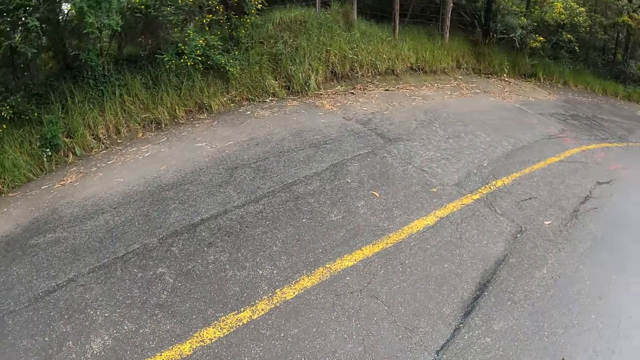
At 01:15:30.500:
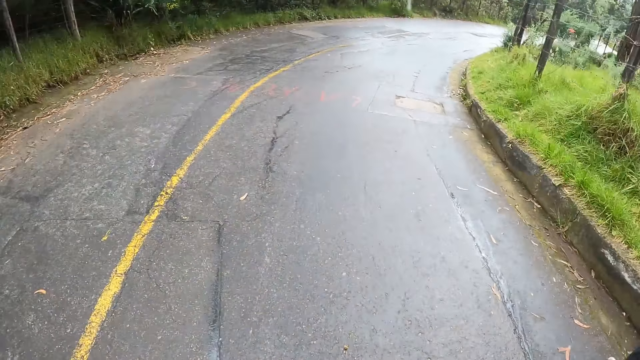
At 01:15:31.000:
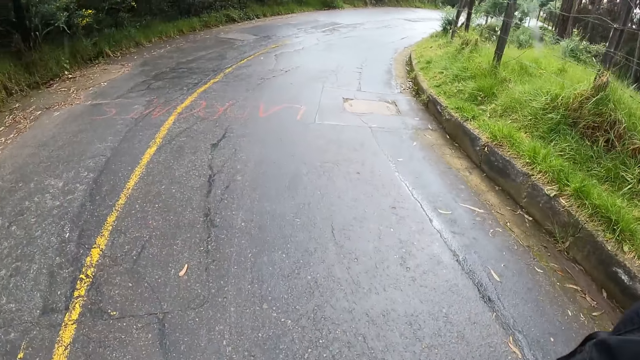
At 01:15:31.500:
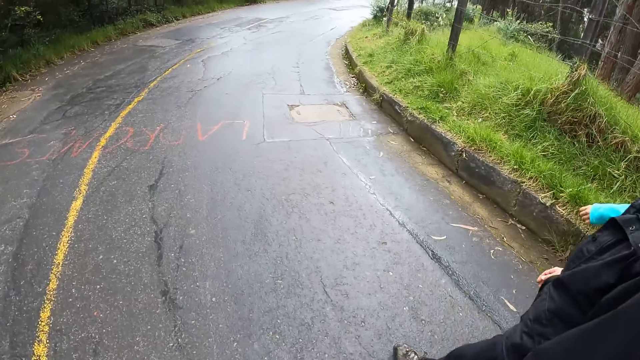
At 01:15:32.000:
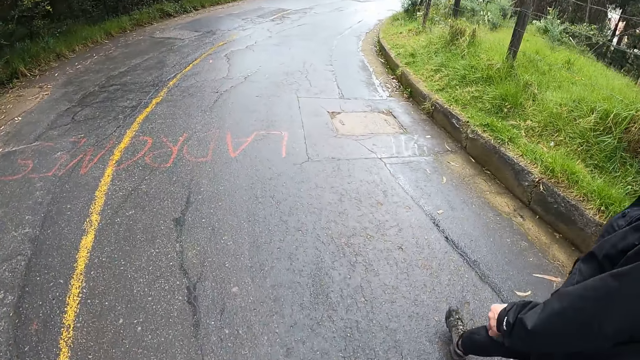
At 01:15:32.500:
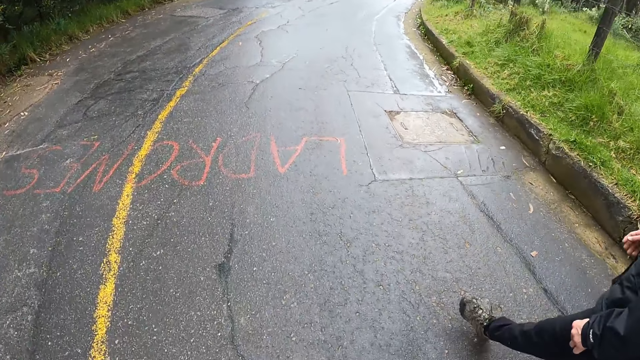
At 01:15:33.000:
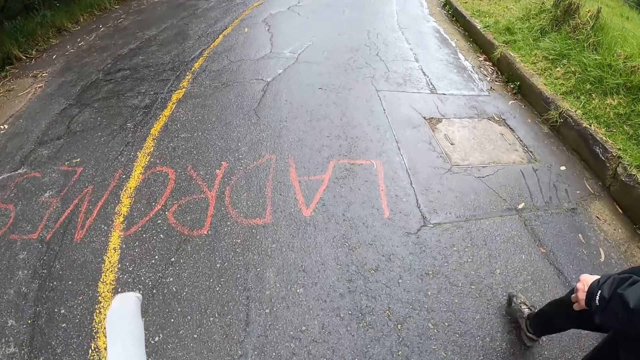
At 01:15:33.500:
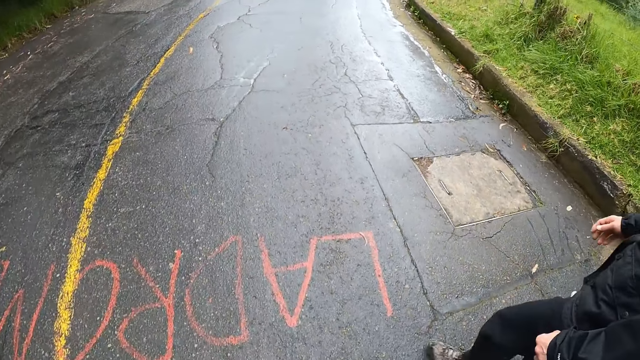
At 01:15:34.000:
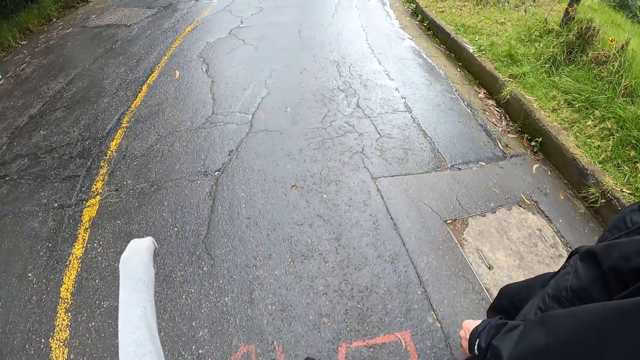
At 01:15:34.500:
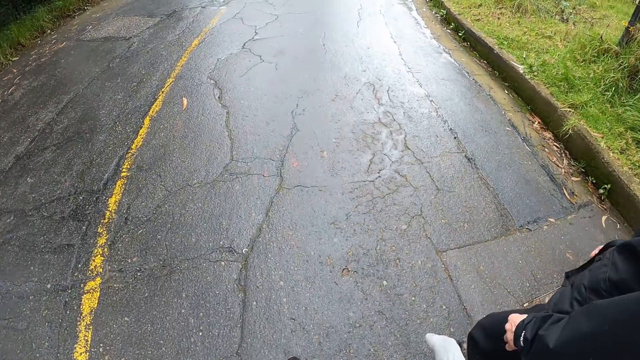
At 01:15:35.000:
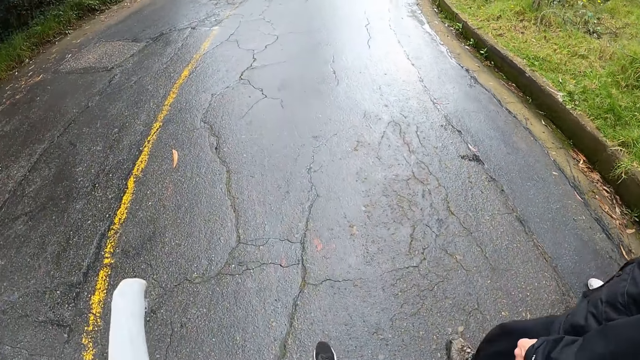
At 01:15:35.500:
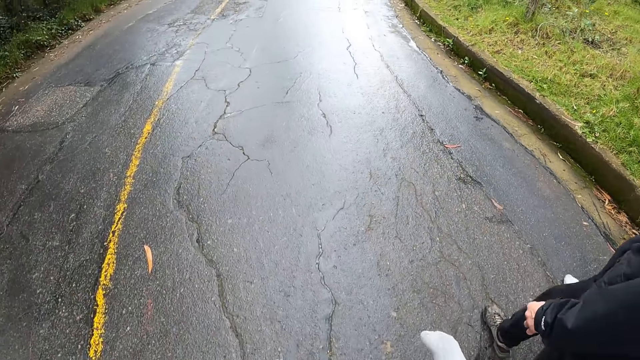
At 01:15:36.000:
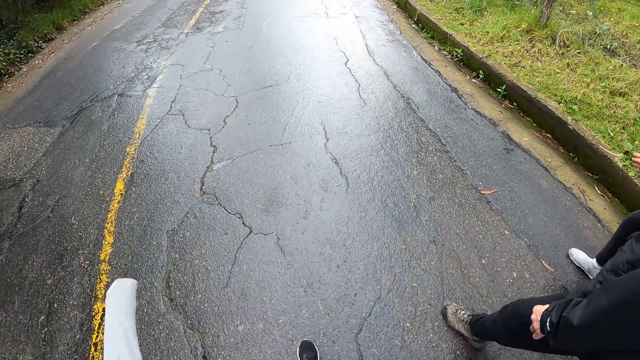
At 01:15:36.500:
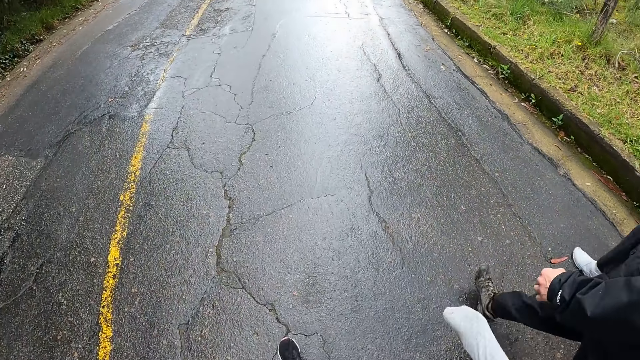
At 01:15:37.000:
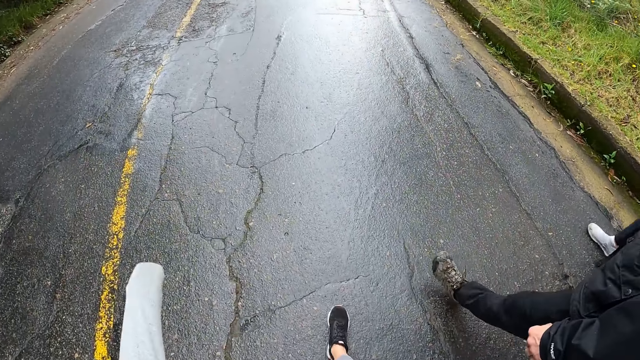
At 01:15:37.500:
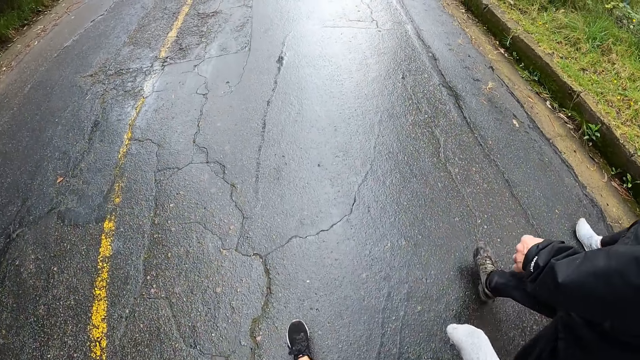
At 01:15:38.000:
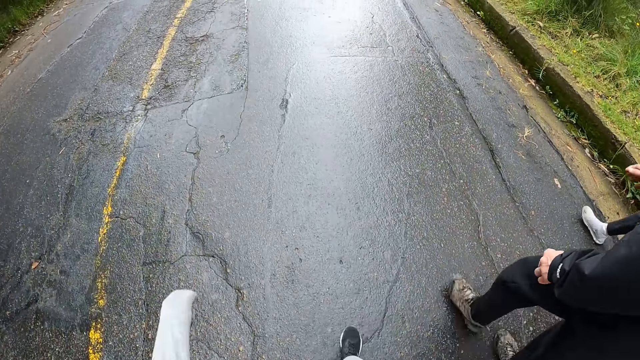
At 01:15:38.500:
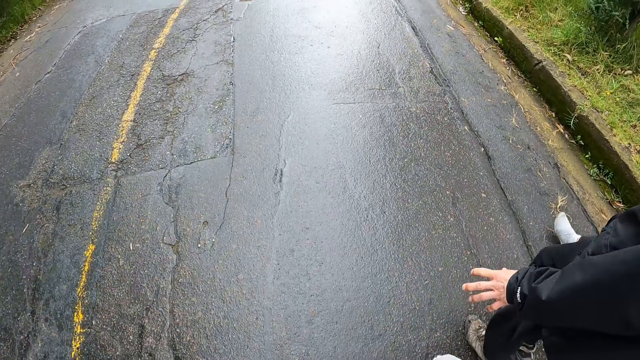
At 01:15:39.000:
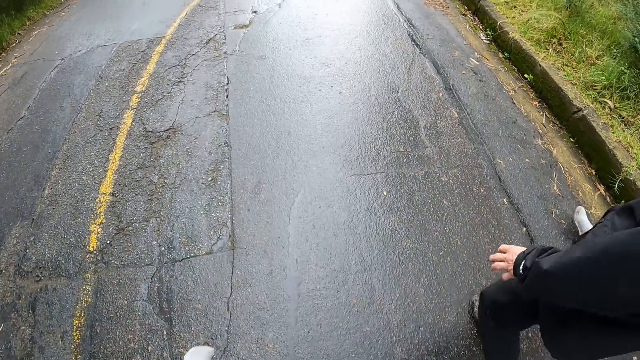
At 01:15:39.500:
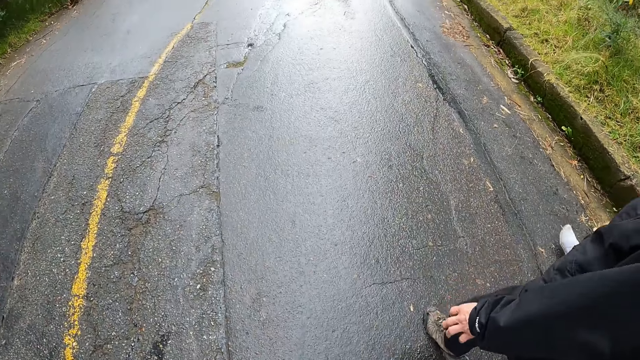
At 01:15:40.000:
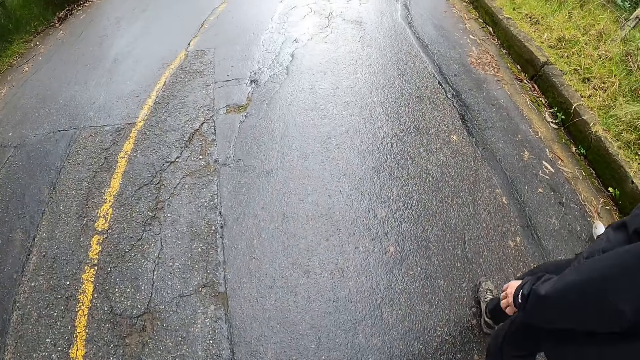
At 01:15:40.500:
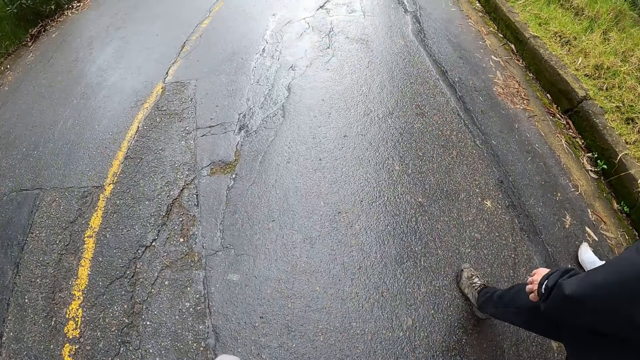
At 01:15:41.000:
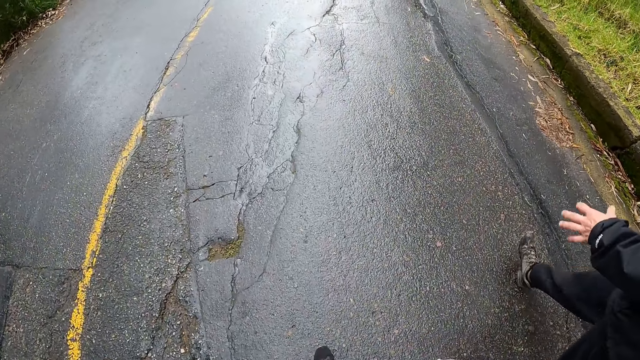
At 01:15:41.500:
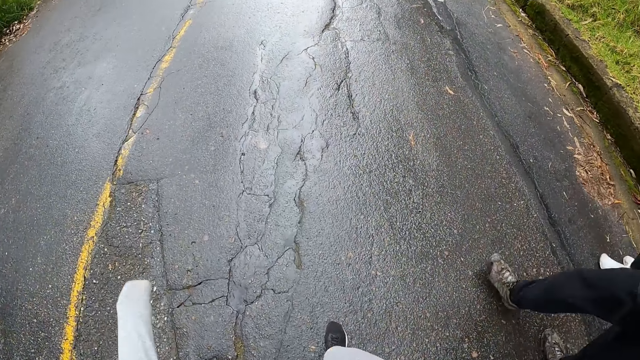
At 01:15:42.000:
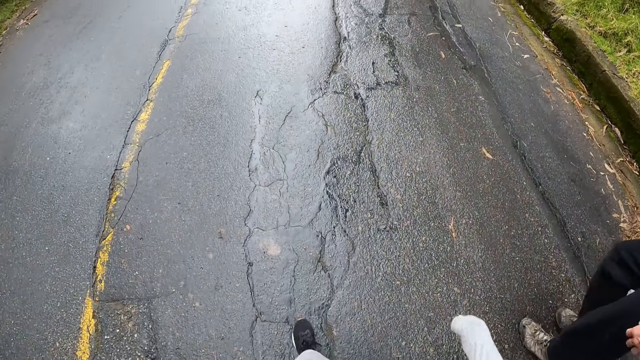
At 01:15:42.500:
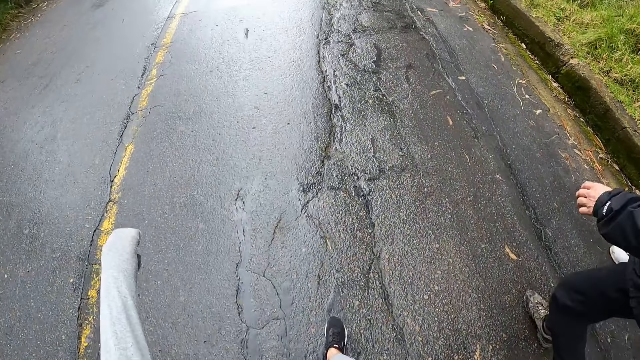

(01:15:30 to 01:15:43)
The camera wearer stares around on the road. They walk on the road with a person and a lady. The person talks to the lady and the camera wearer with hand signs.

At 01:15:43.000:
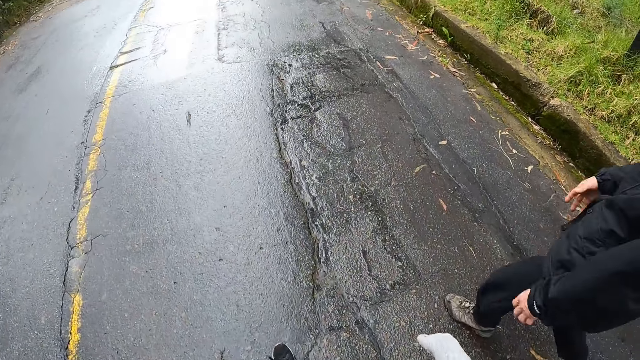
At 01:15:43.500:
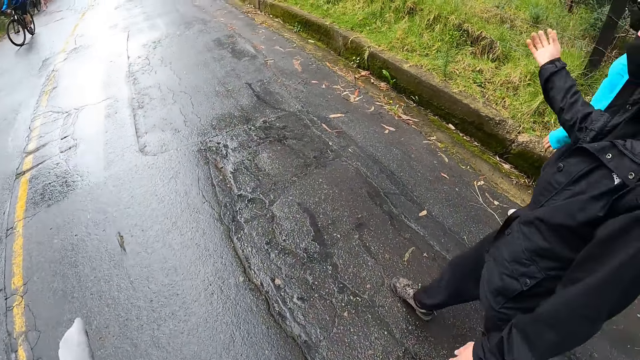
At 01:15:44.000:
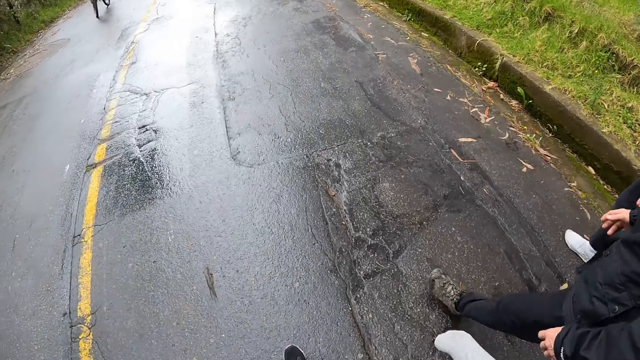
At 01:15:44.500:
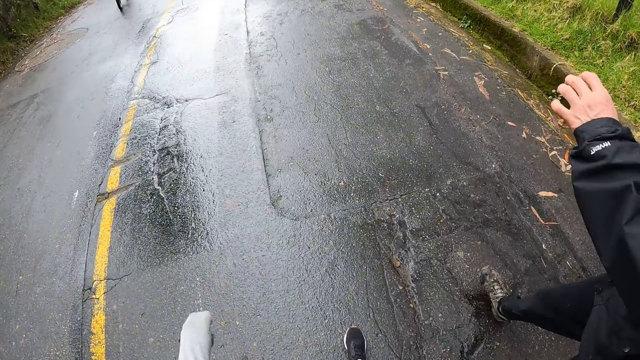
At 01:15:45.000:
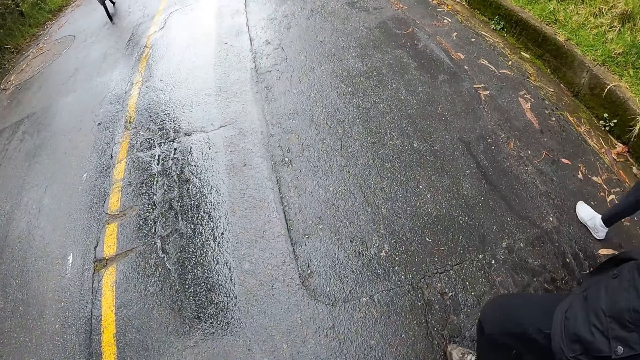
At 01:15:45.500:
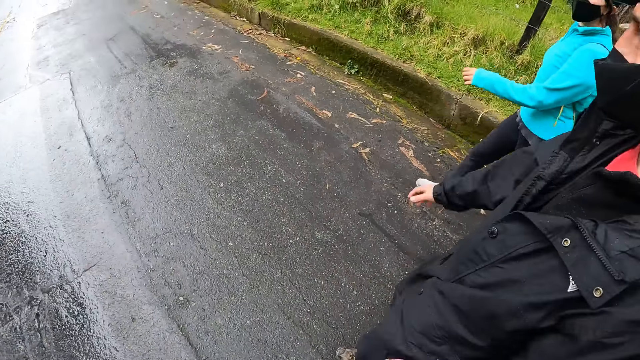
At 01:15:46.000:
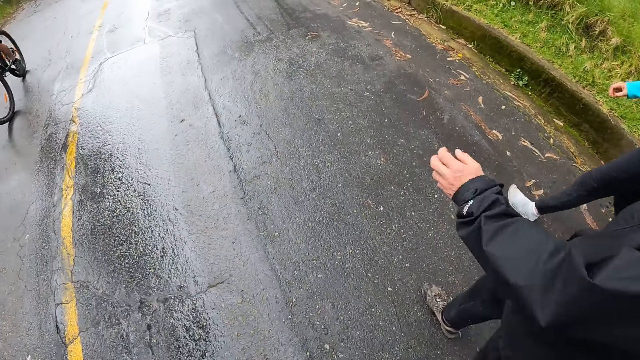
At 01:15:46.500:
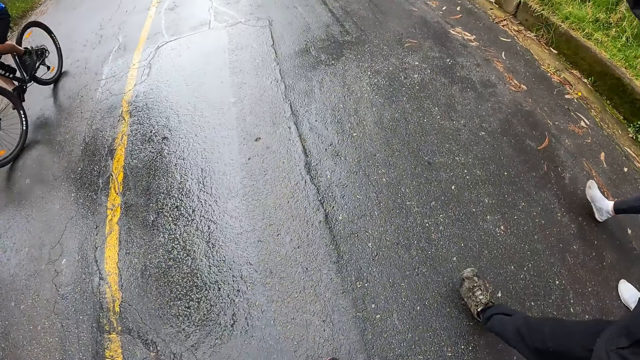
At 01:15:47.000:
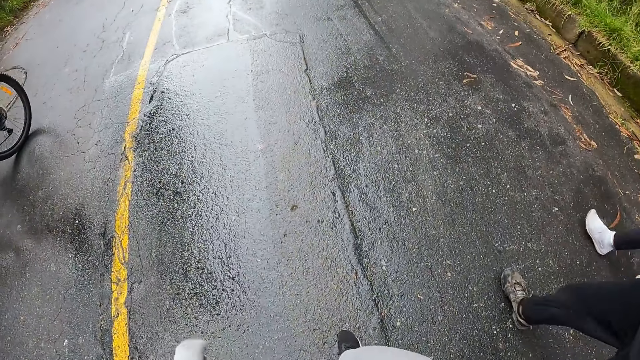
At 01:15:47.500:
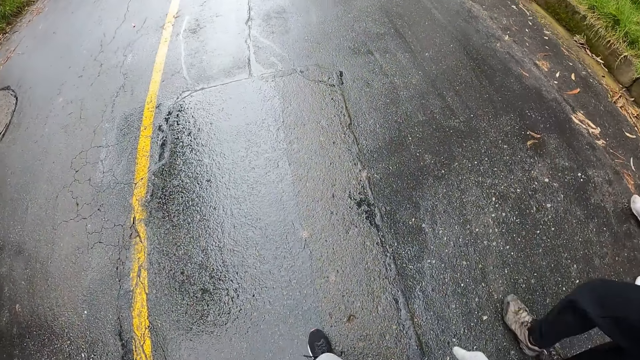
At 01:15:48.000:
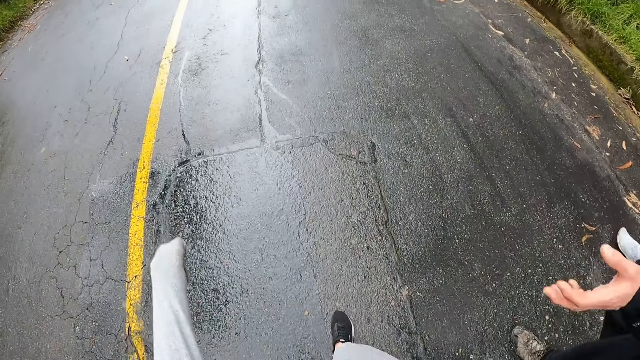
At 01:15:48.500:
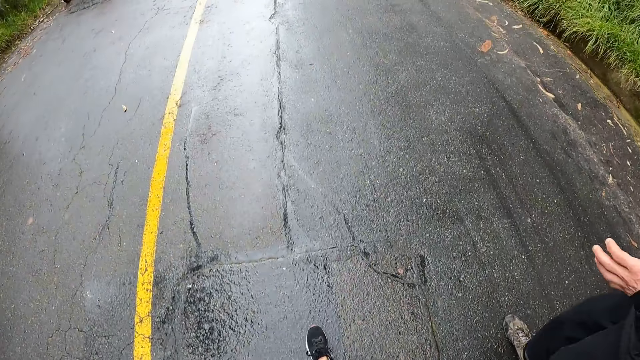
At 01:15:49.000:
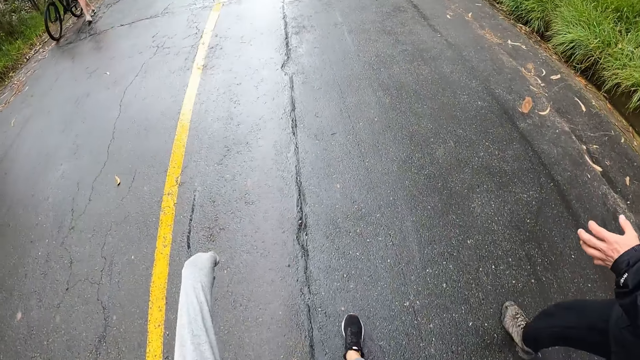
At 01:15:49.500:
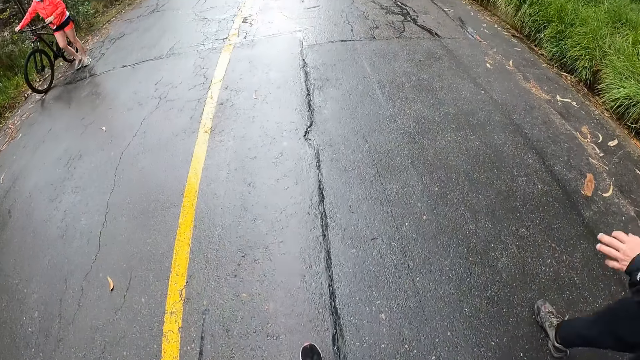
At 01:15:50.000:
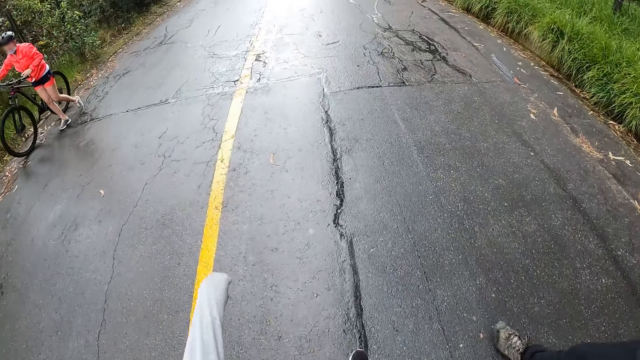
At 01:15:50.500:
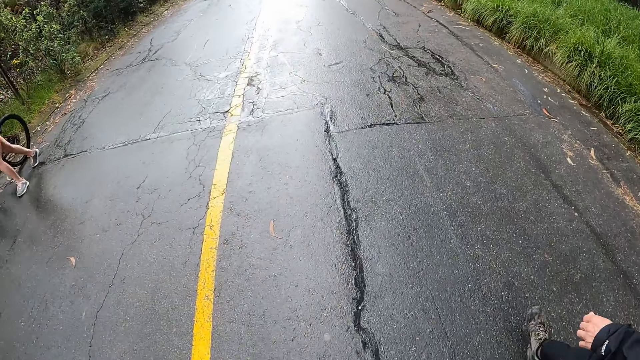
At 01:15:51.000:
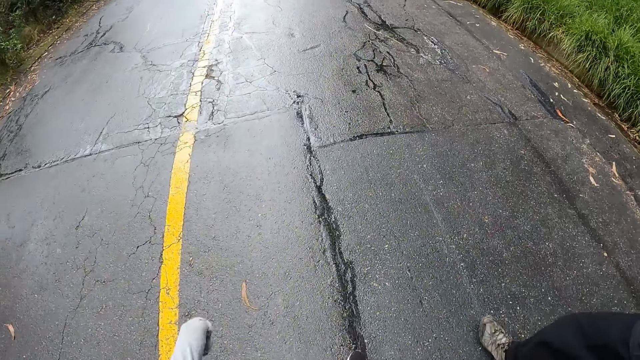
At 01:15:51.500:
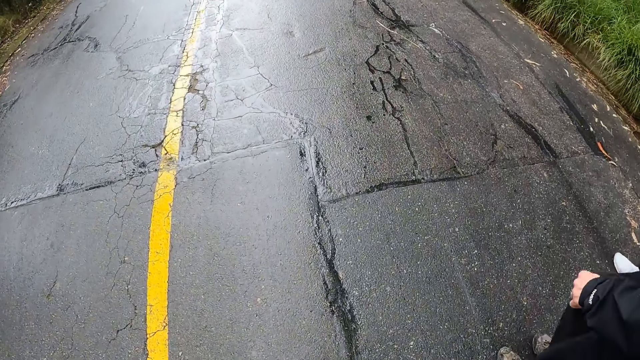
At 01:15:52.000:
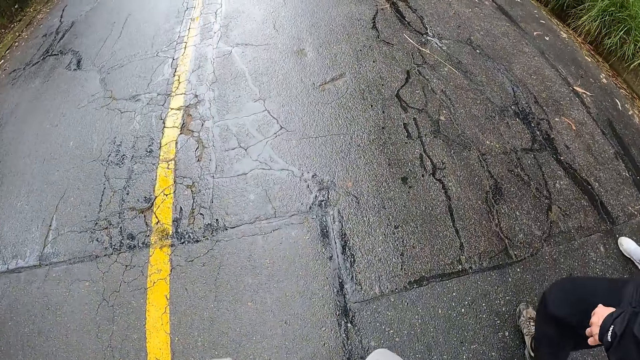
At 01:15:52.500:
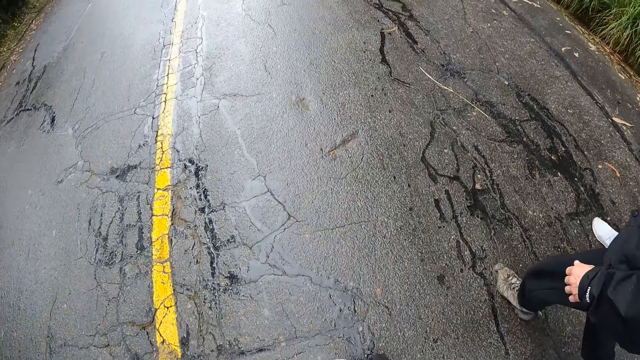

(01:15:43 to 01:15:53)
A man rides a bicycle past the camera wearer. A woman moves a bicycle past the camera wearer with both hands. The camera wearer walks on the road with a person and a lady.
